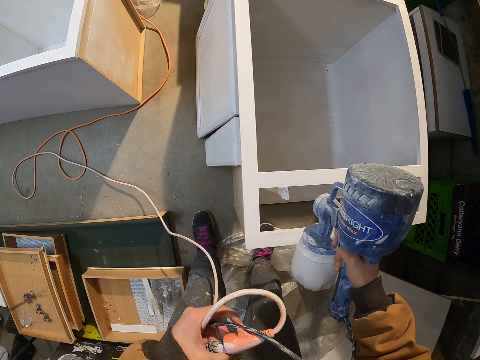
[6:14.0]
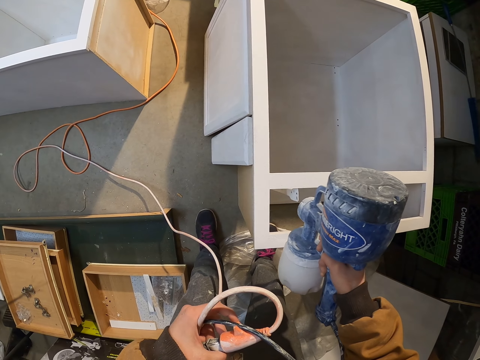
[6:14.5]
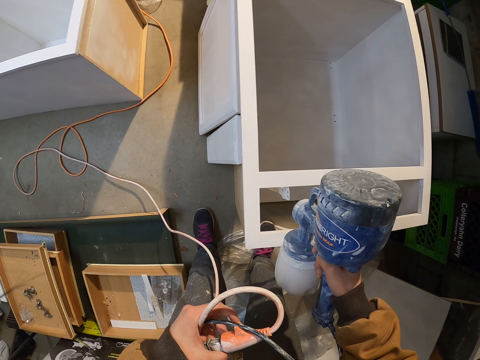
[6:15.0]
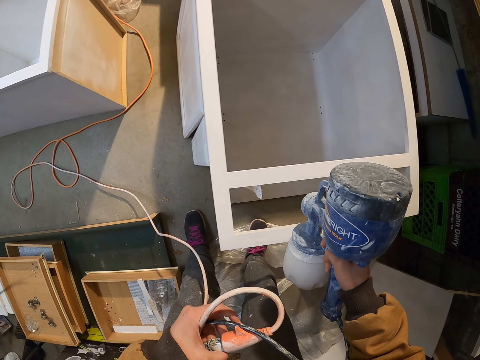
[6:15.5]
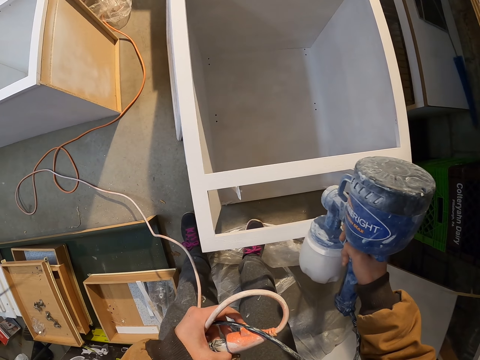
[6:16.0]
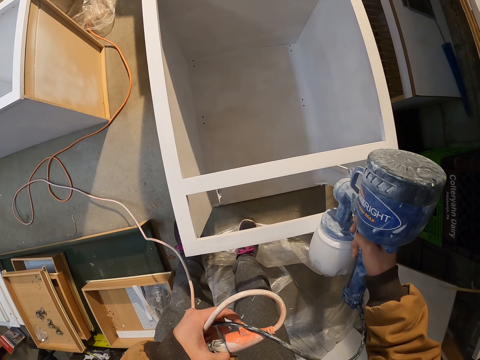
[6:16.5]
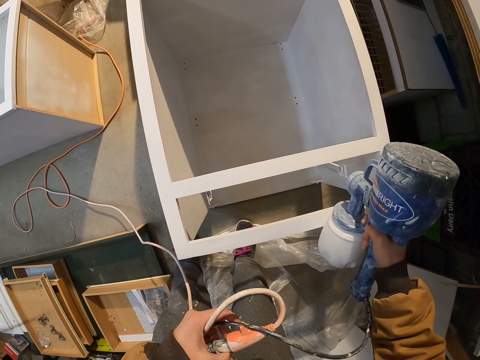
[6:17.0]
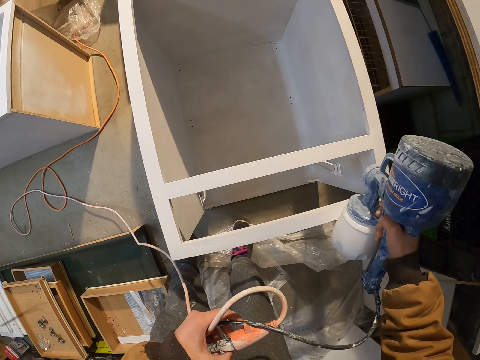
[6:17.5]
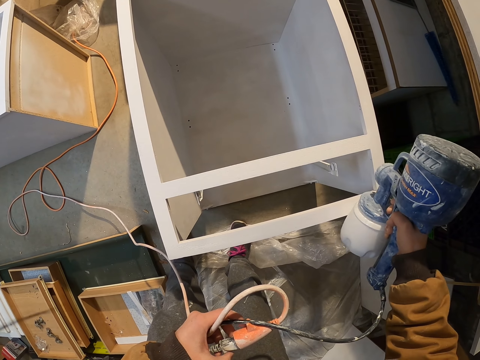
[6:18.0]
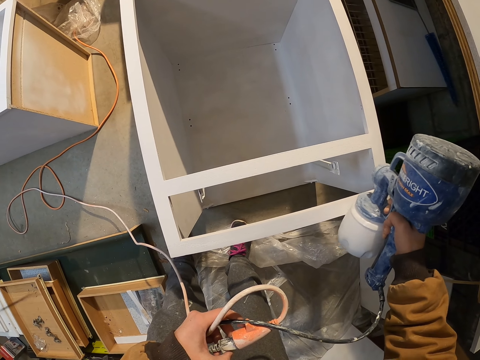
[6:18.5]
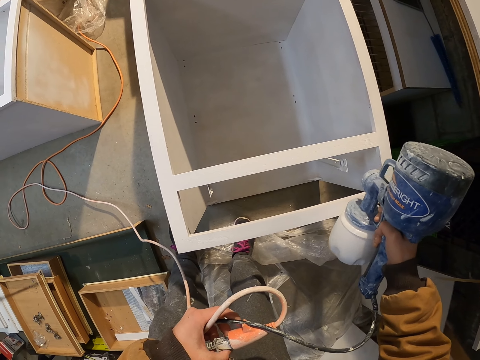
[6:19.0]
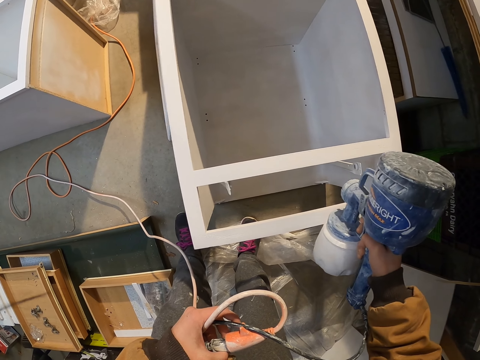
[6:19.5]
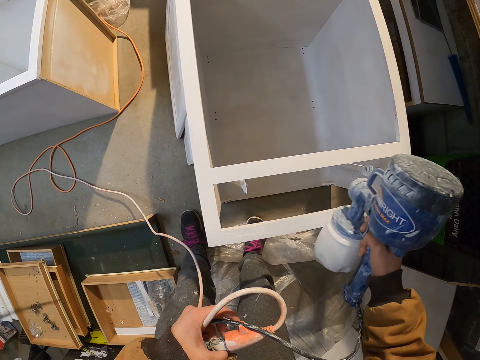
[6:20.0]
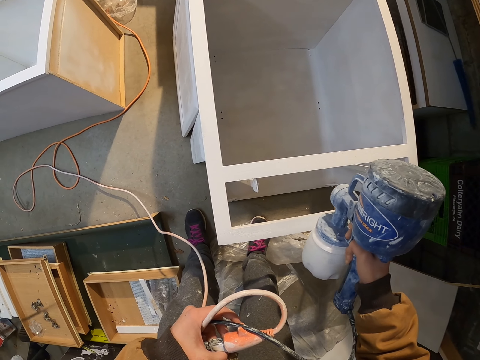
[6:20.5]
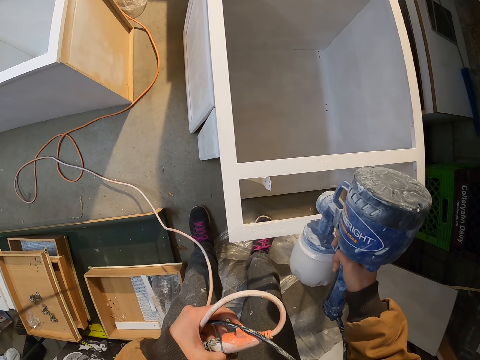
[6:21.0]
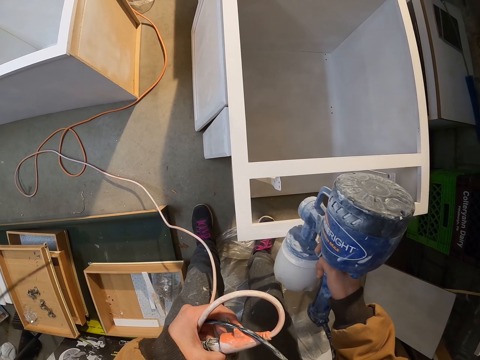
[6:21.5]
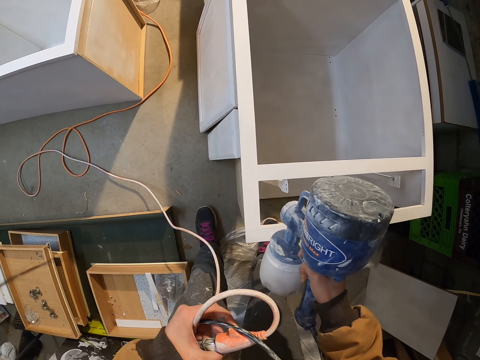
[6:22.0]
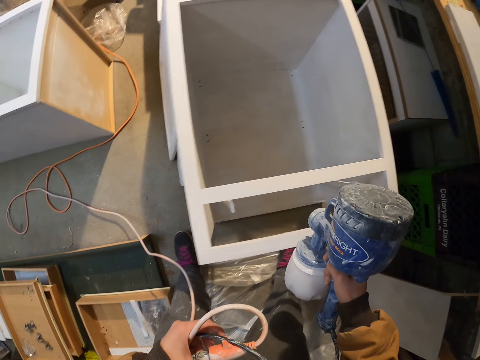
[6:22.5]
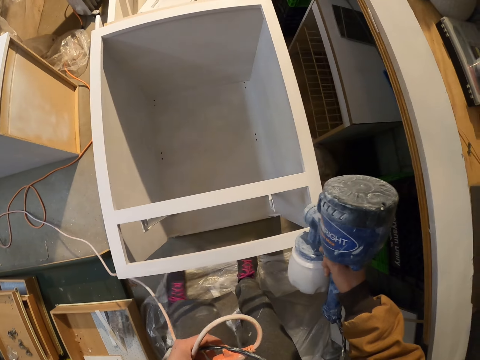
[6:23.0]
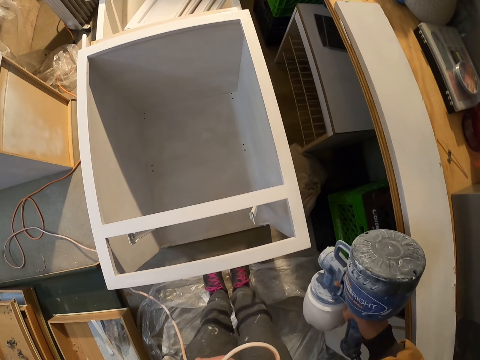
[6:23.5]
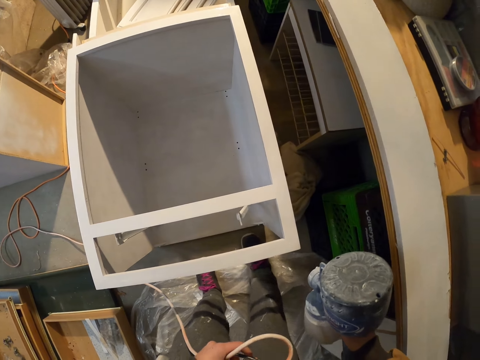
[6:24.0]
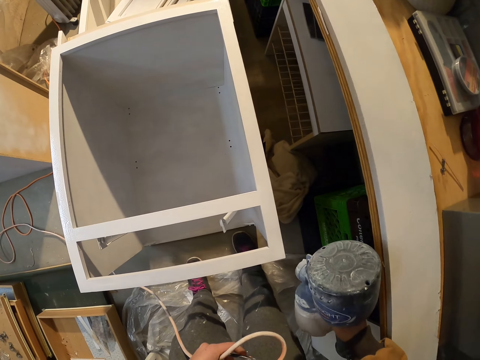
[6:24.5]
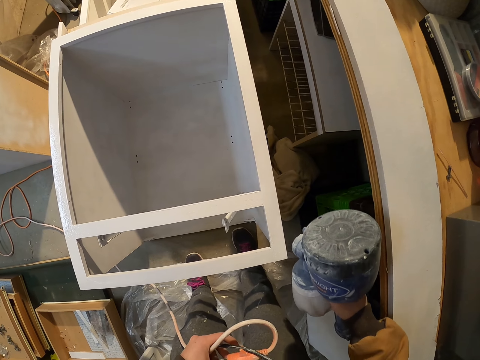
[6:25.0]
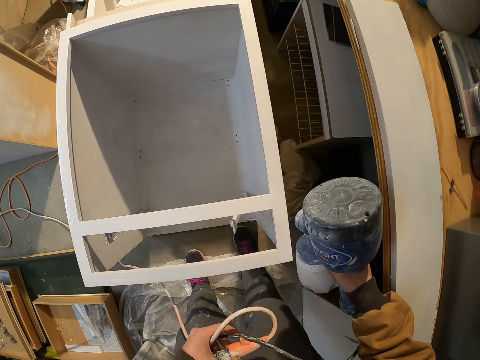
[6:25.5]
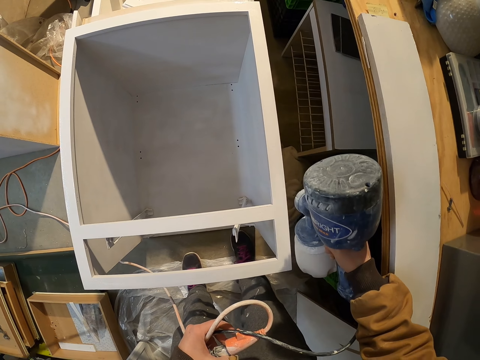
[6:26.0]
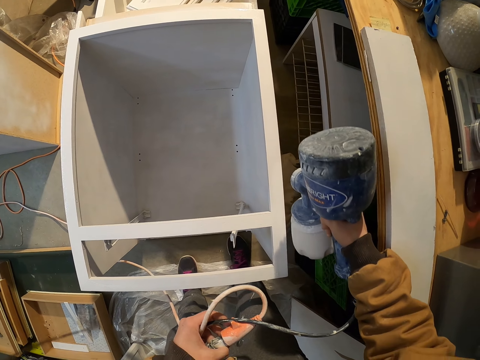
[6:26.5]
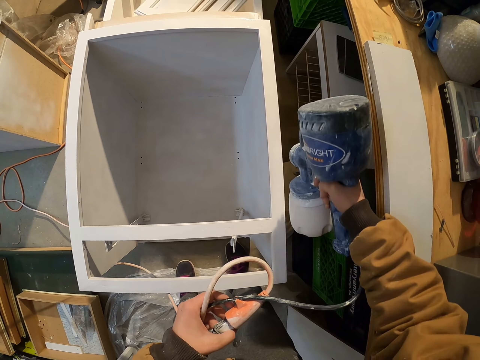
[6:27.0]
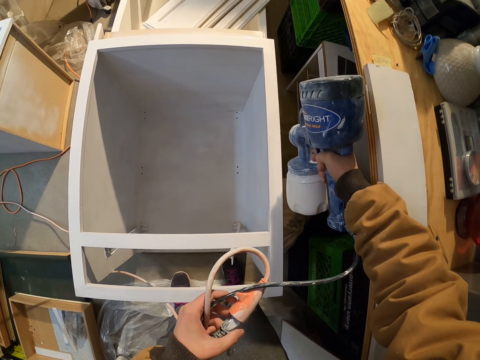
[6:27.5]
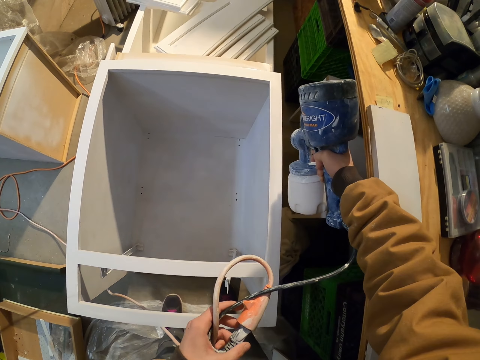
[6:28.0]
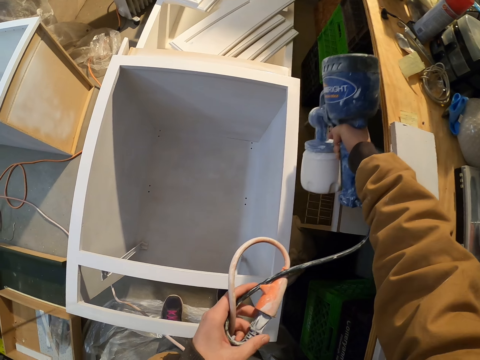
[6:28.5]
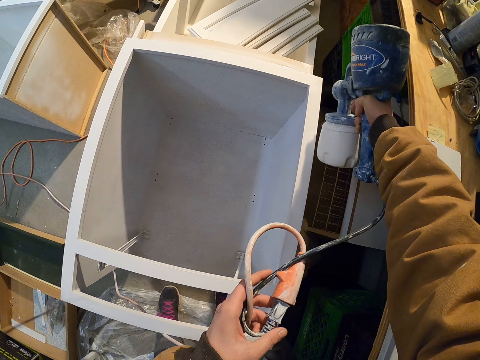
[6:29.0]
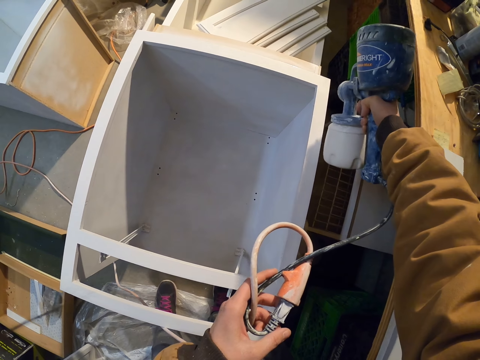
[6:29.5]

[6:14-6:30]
The camera wearer moves sideways. They paint the cabinet drawer with the paint sprayer.

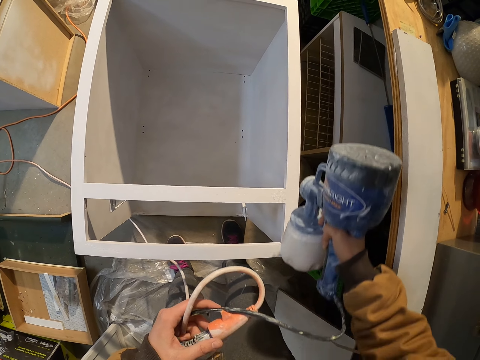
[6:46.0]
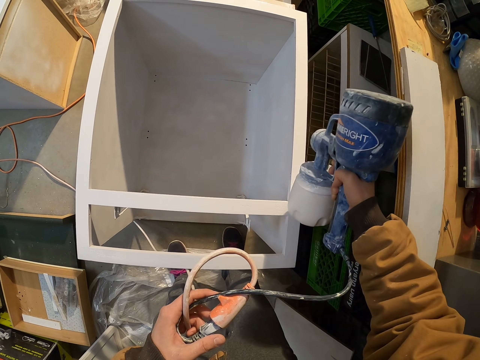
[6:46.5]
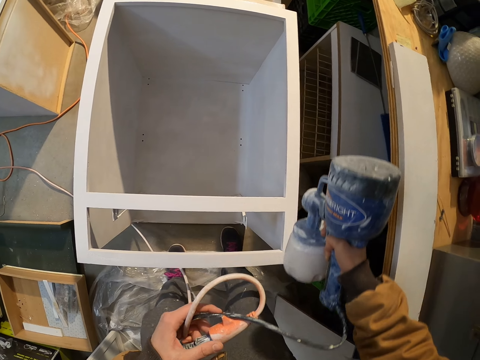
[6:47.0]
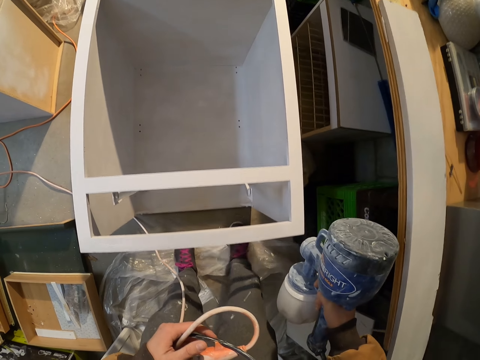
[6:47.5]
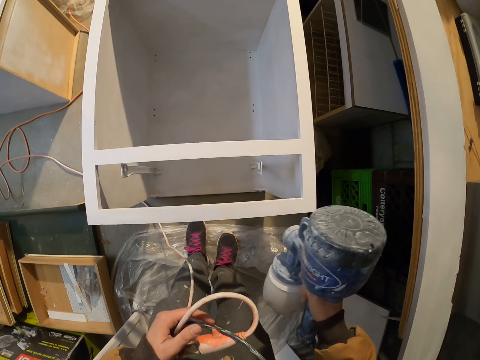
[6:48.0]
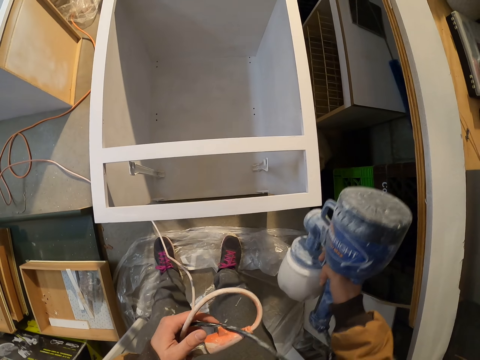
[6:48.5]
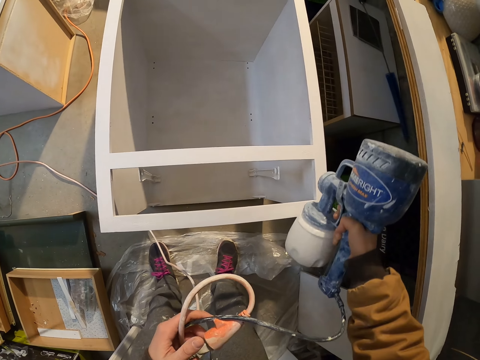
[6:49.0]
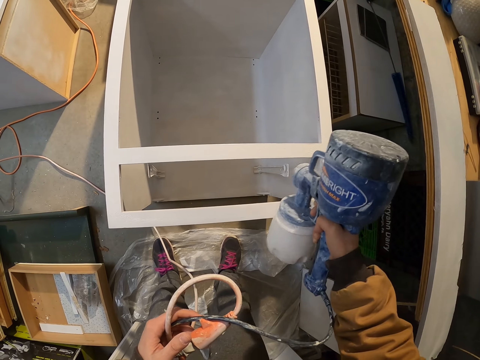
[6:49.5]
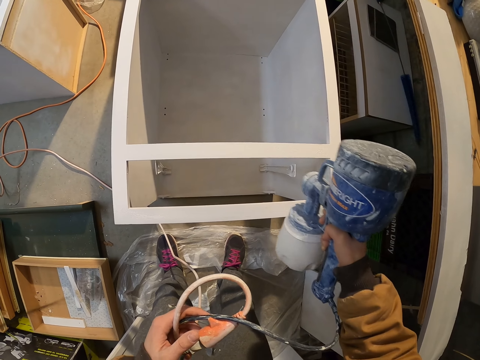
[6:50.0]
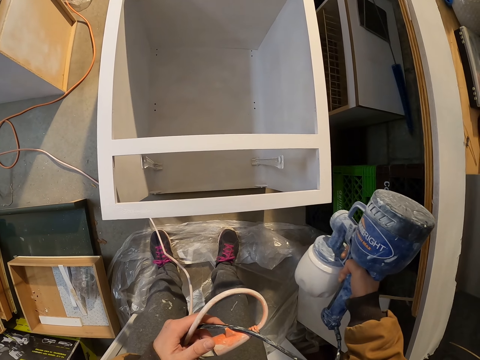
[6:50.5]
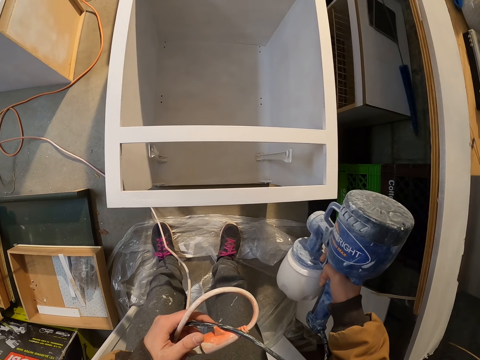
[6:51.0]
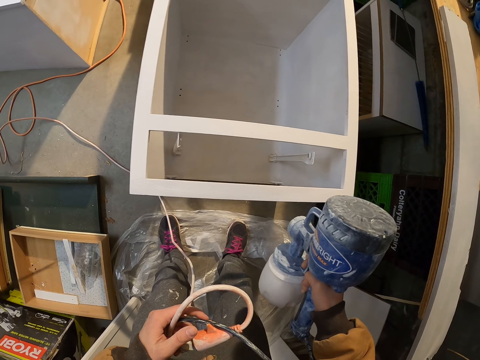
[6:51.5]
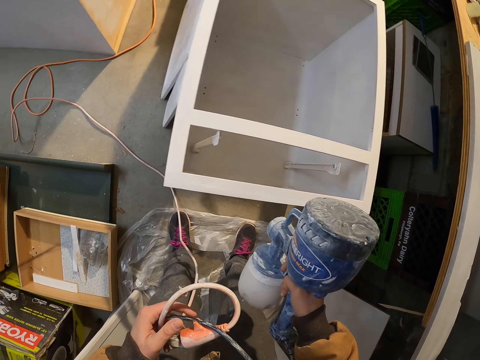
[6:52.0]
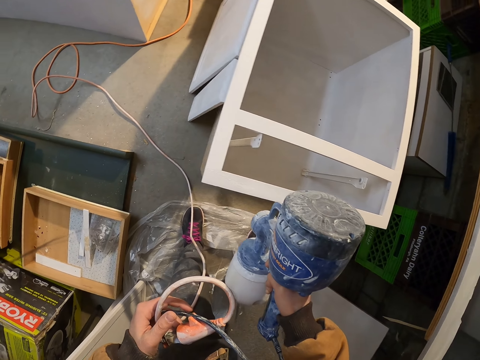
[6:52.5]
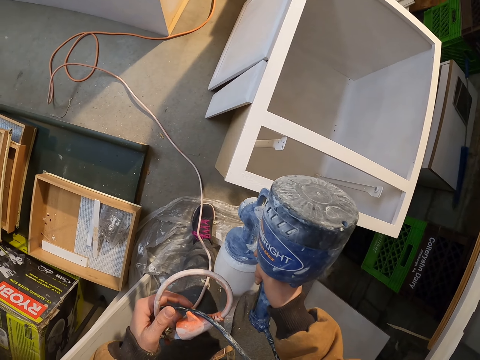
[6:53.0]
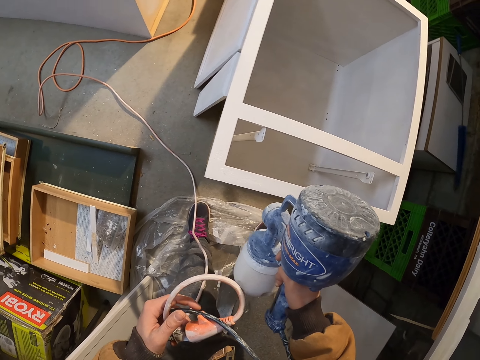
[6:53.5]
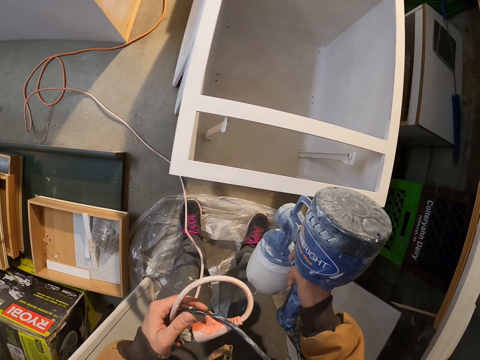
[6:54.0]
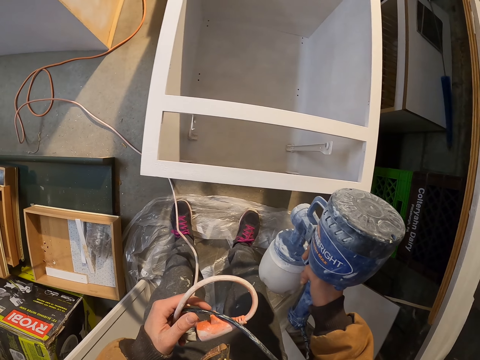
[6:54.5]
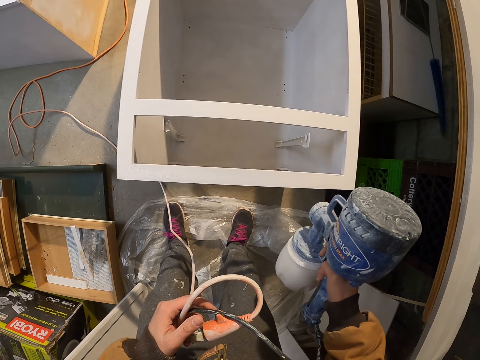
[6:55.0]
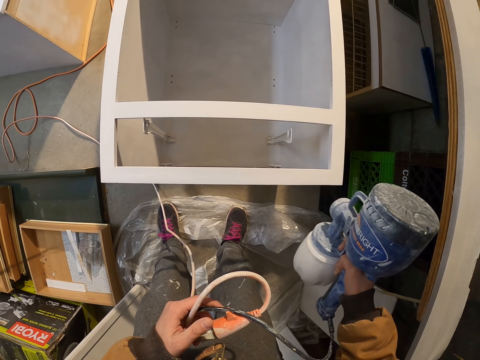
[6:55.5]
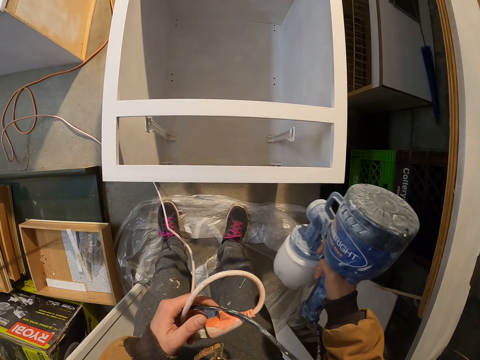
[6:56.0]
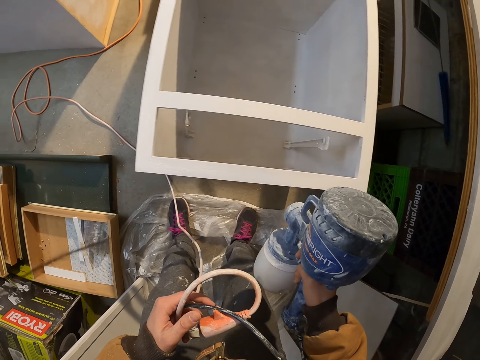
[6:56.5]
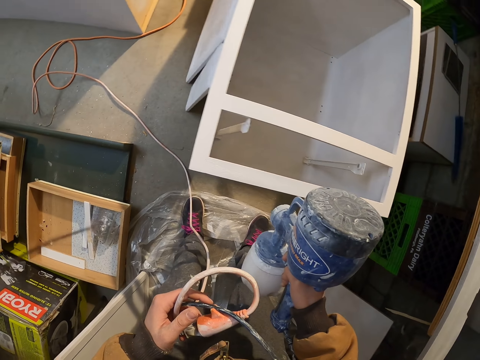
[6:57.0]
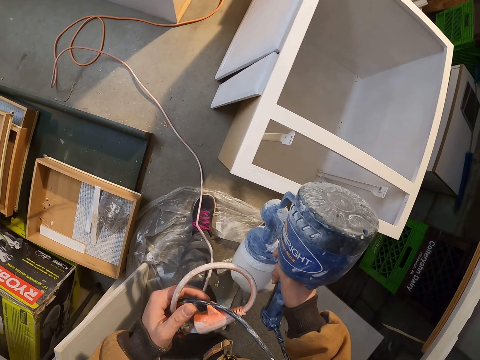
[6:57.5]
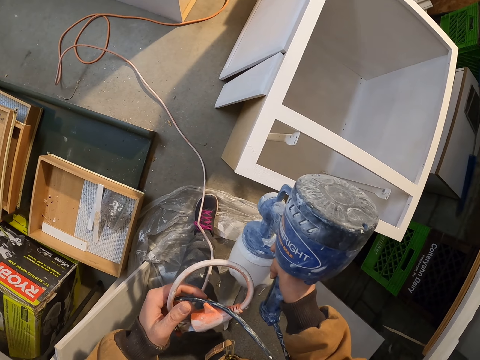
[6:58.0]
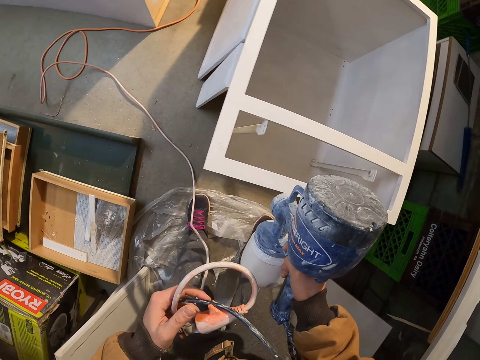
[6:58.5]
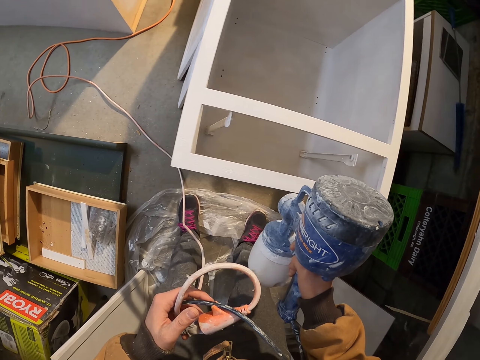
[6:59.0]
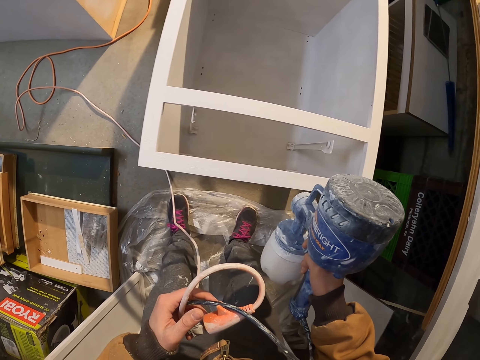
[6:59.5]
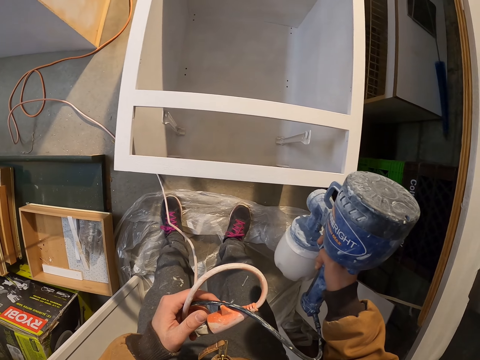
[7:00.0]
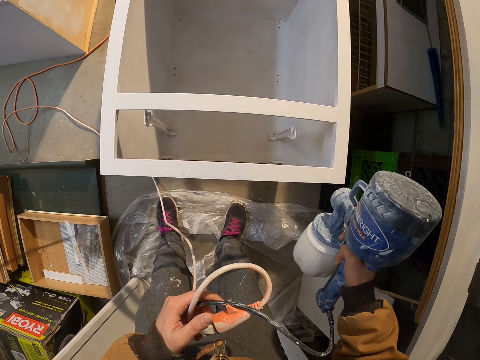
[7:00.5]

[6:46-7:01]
The camera wearer moves the legs.
